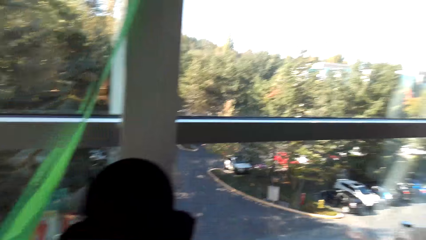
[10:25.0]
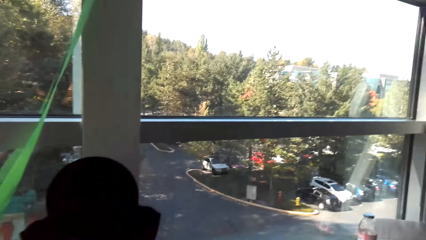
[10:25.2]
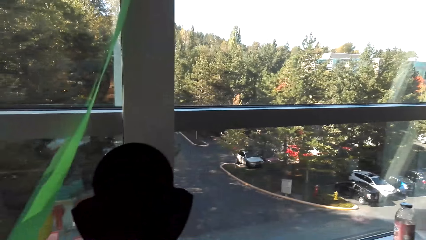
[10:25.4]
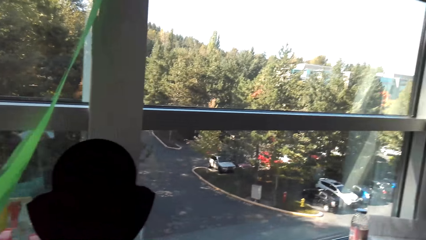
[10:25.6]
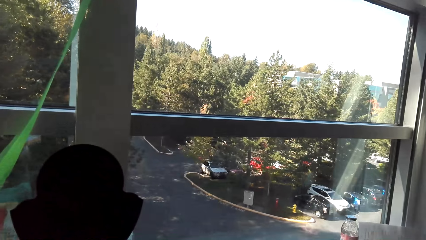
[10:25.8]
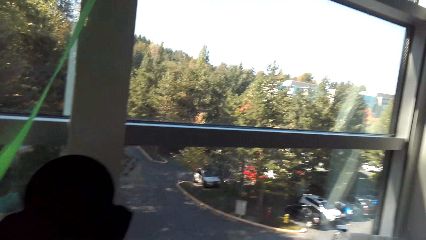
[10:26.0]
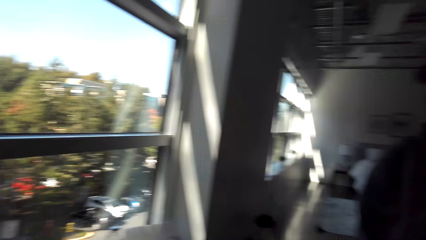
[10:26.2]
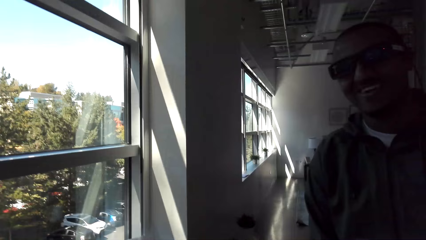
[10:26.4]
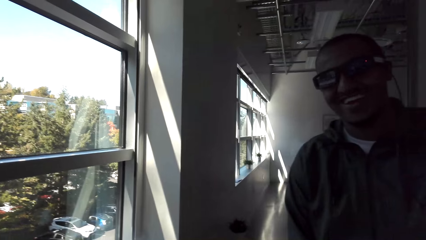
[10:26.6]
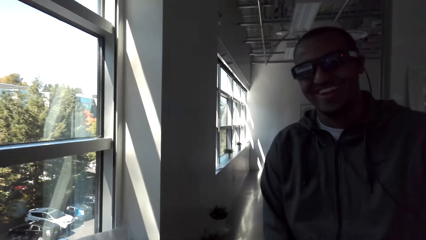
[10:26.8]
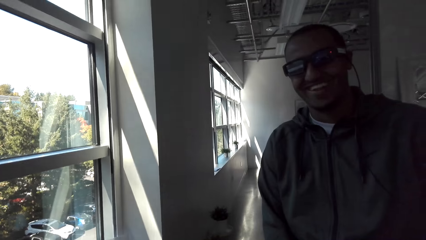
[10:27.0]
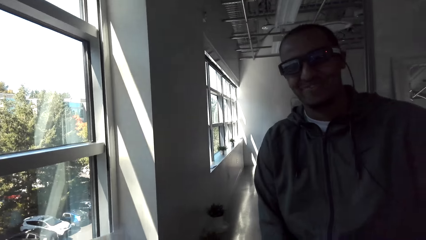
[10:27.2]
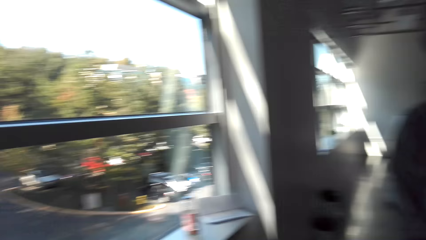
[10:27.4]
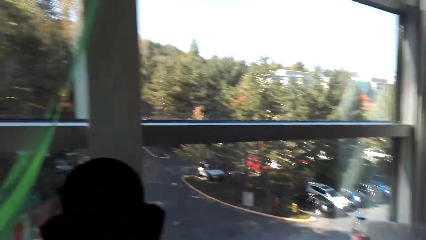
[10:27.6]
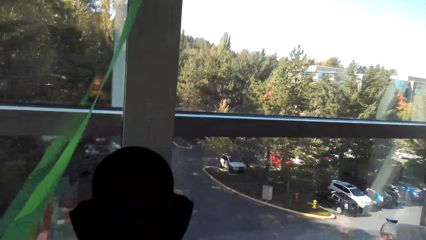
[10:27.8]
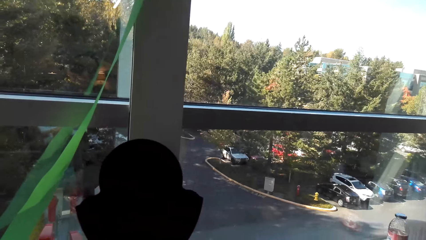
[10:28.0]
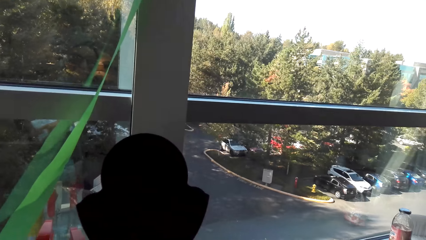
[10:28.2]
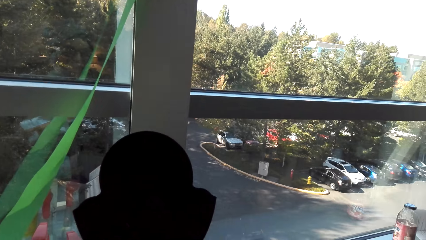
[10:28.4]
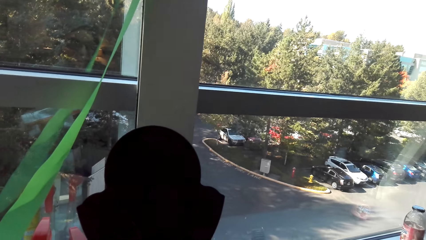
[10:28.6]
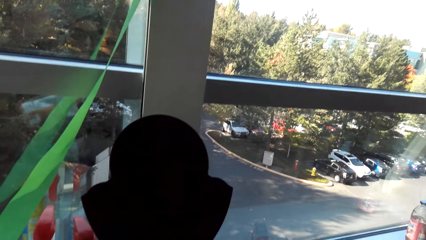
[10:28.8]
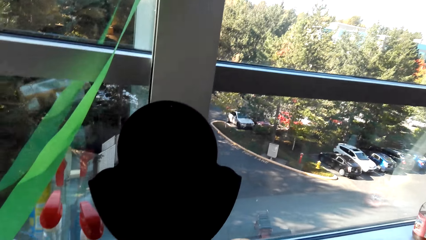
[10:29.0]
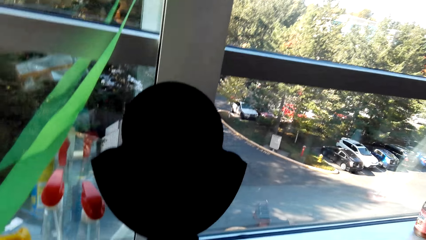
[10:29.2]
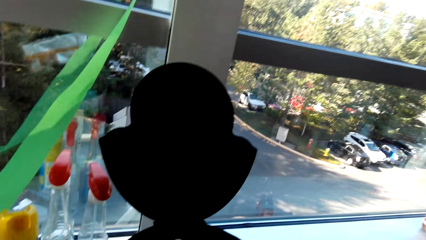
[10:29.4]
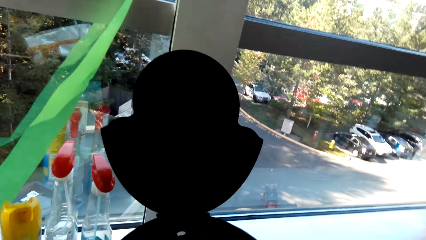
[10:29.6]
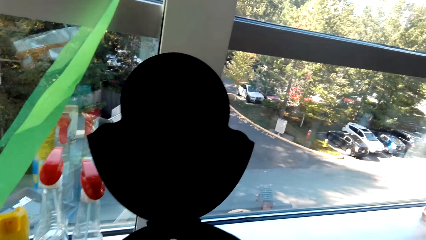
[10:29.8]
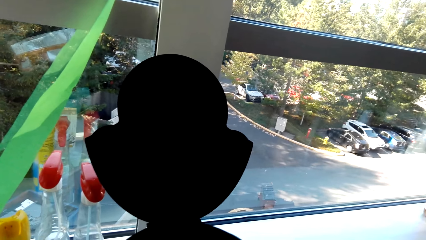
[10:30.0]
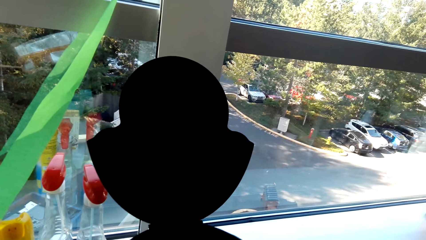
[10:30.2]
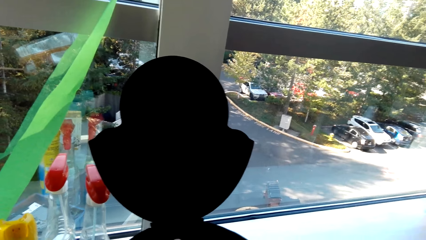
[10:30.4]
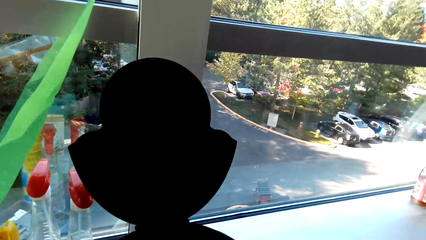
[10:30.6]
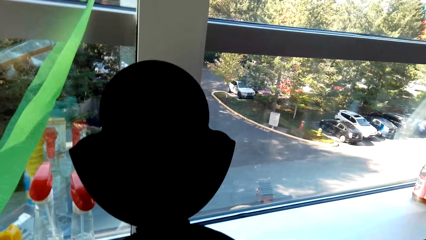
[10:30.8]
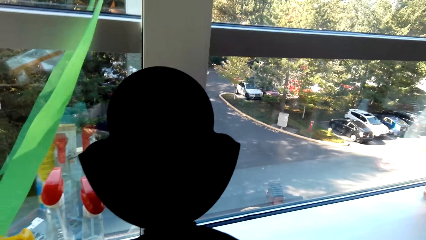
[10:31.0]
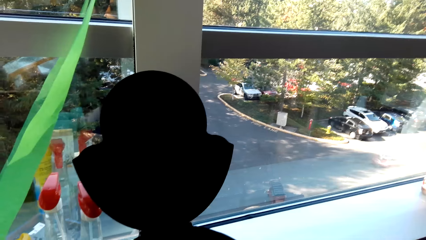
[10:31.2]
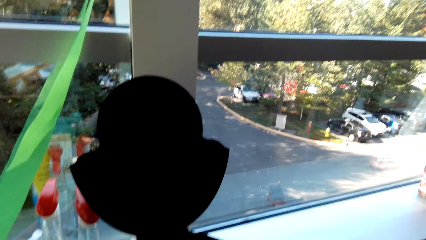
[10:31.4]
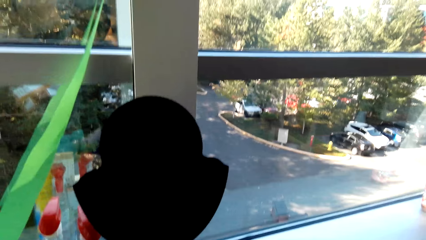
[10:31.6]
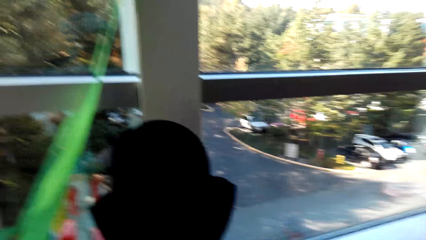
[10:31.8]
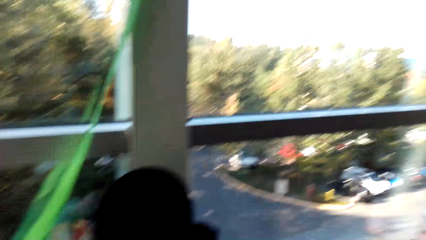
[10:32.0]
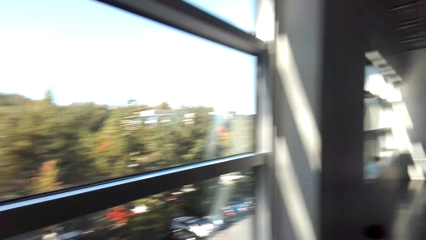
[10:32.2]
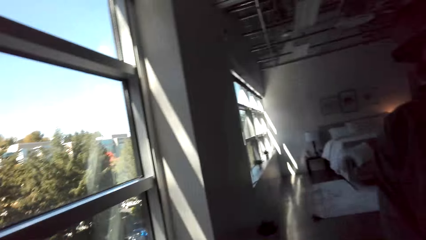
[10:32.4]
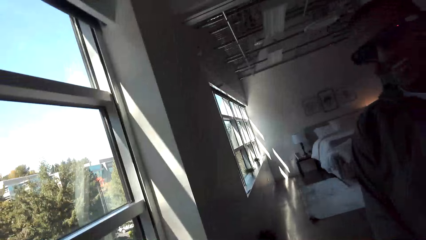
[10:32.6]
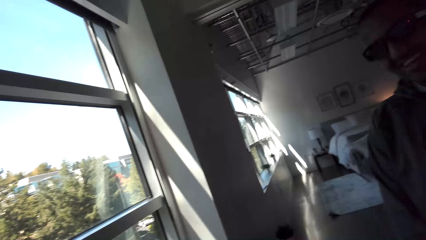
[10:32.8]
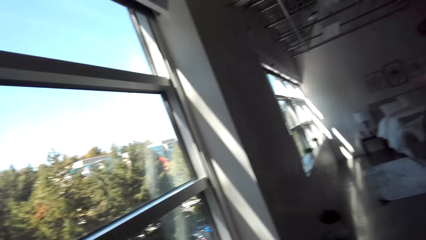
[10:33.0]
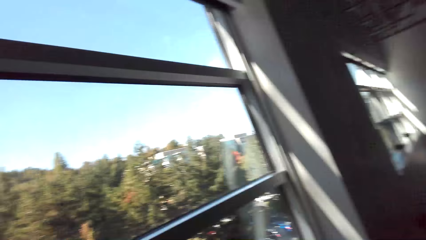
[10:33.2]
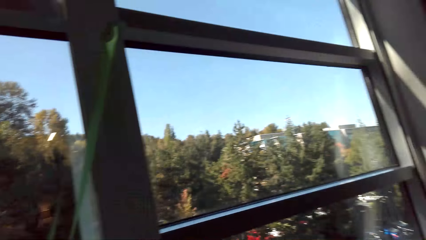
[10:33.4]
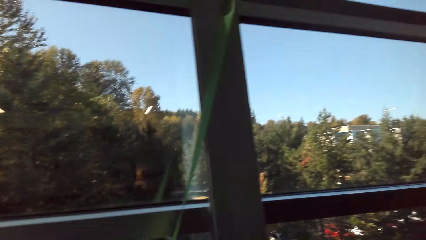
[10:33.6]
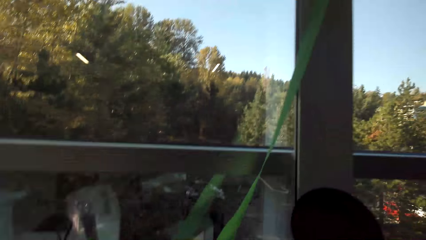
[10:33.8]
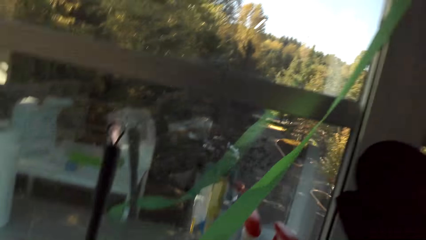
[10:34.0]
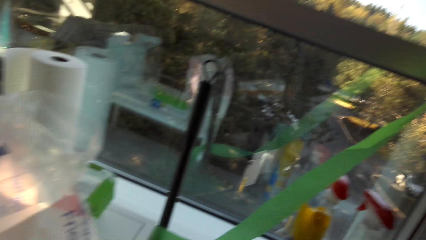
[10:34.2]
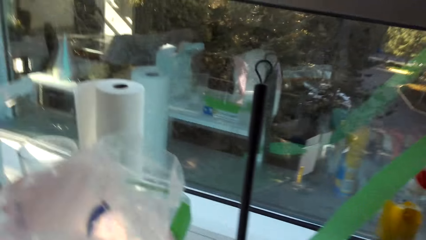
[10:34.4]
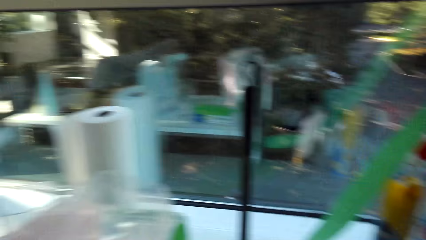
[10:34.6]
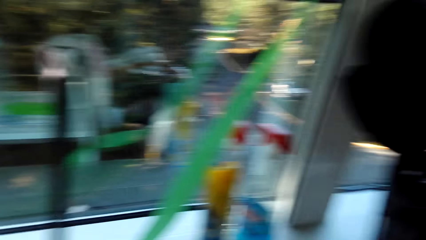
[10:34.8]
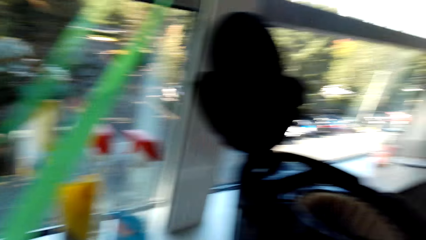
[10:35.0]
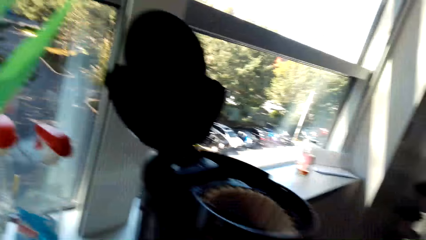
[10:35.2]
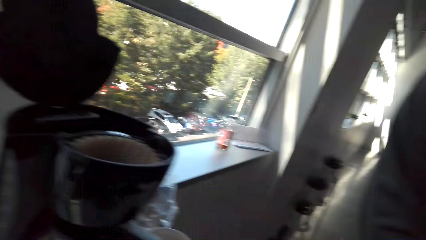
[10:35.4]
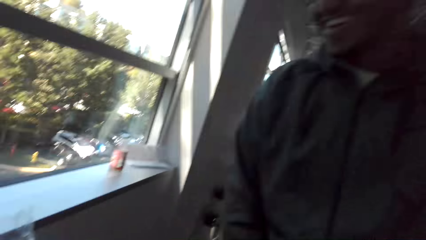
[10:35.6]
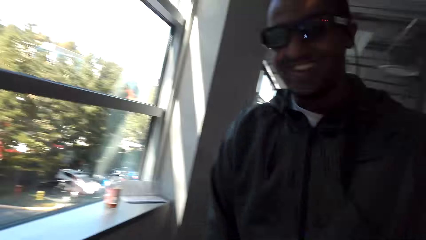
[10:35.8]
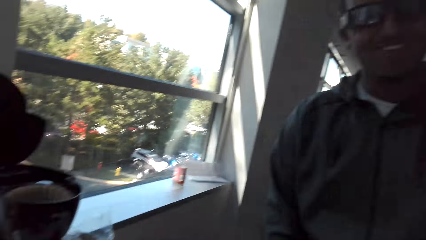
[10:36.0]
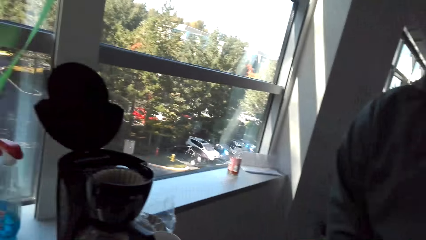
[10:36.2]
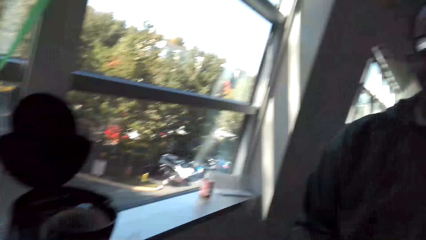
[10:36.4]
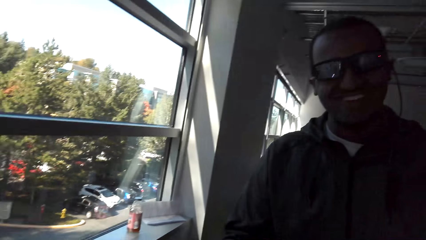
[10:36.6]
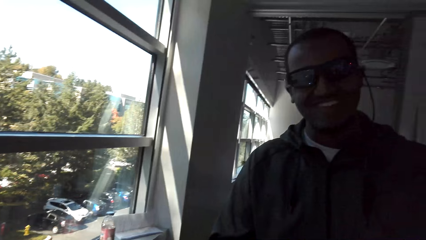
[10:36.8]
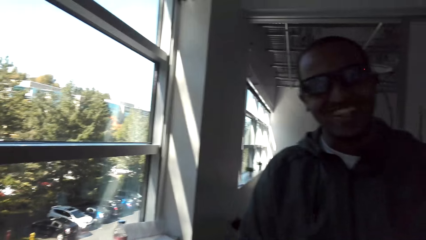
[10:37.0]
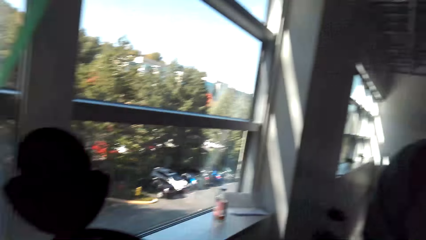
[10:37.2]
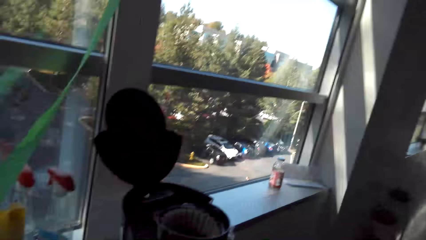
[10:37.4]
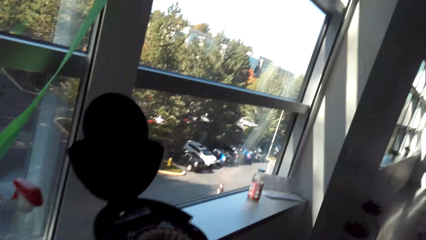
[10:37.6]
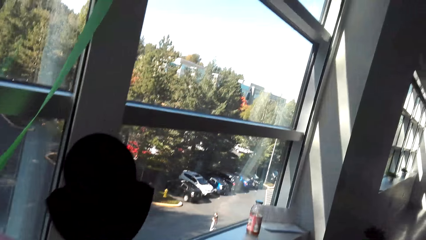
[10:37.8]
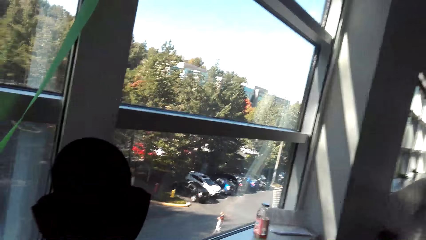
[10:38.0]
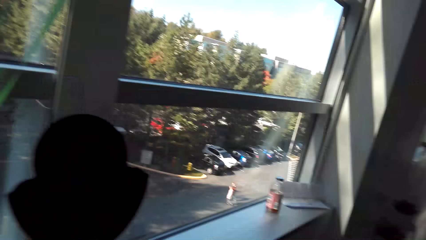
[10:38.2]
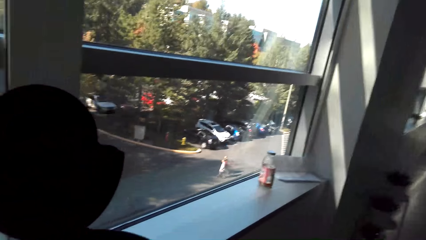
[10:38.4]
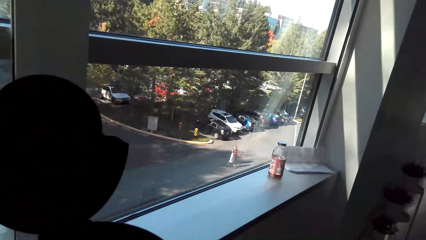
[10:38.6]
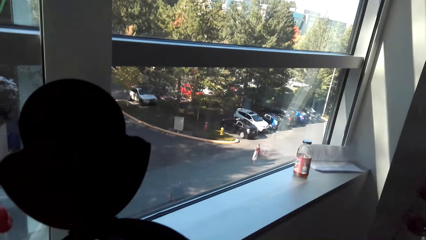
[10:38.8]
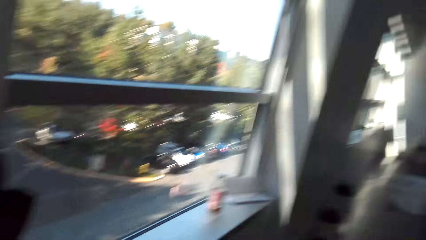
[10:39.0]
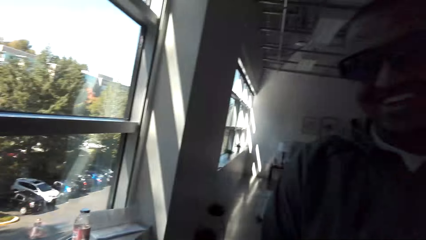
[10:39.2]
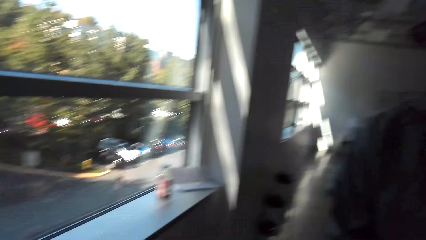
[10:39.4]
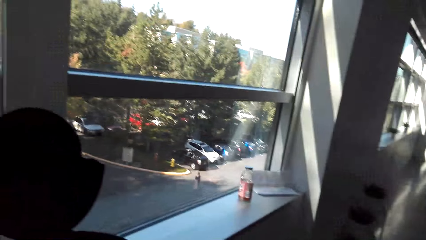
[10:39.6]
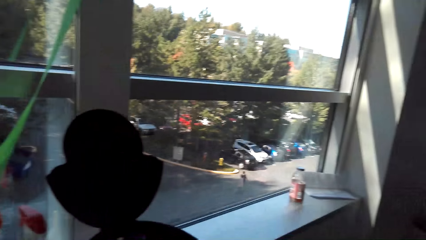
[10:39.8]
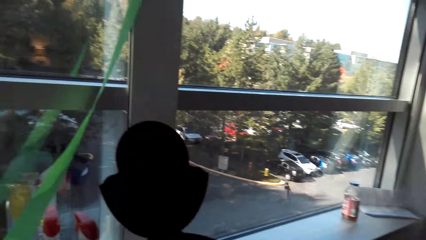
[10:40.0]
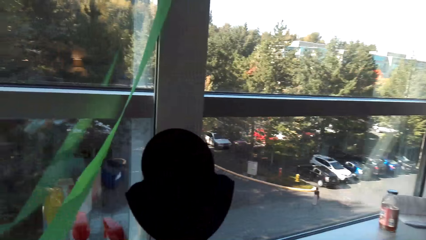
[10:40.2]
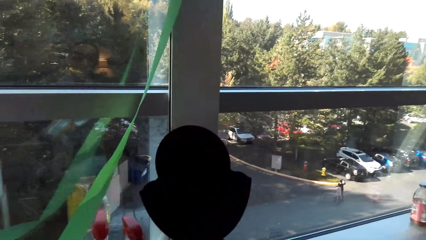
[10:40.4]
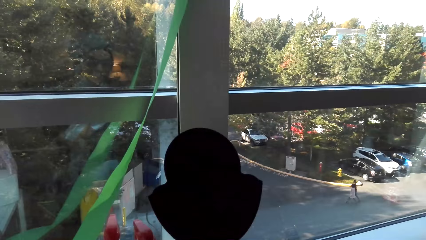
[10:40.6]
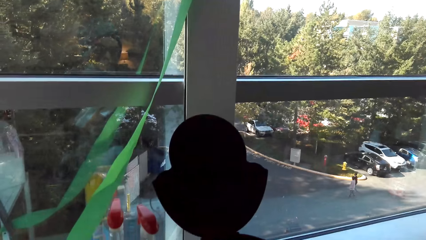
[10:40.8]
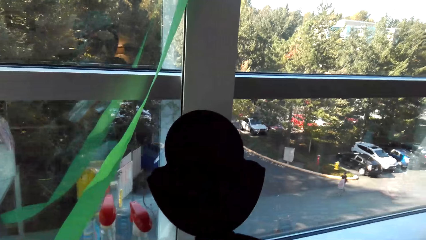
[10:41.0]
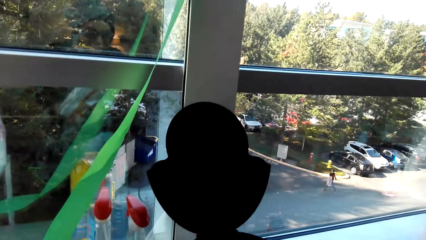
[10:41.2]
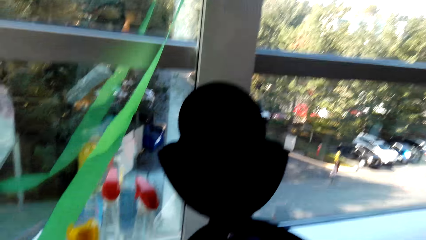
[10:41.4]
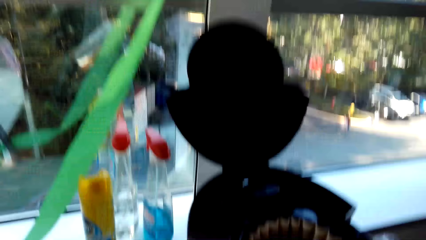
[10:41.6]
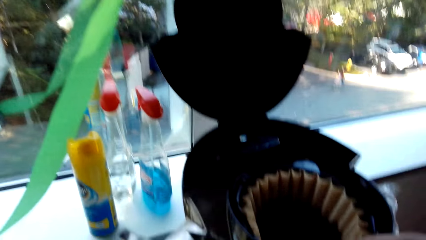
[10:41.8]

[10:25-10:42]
The camera wearer converses with a man. They pick up coffee. They place the coffee in the coffee maker. They converse with the man.
